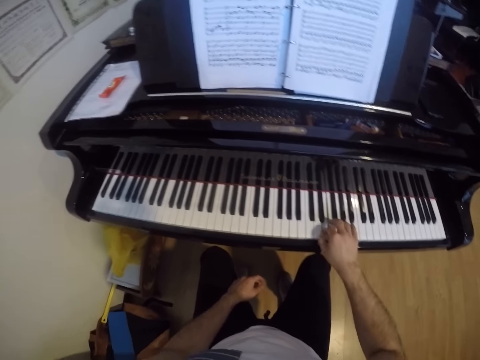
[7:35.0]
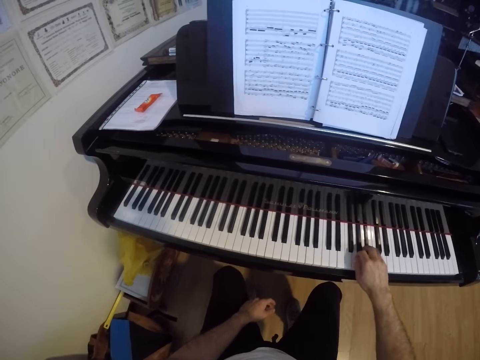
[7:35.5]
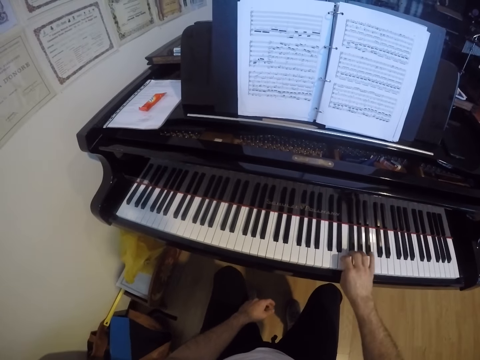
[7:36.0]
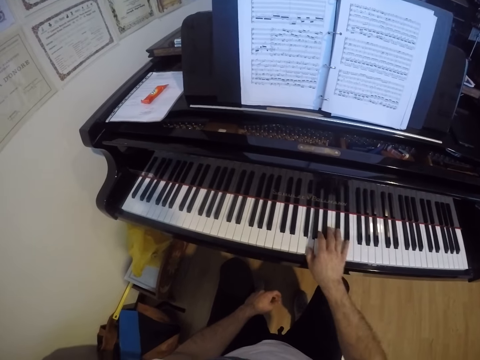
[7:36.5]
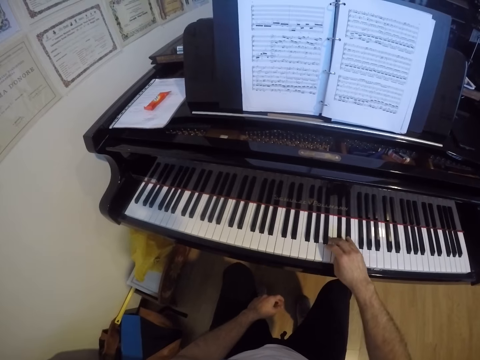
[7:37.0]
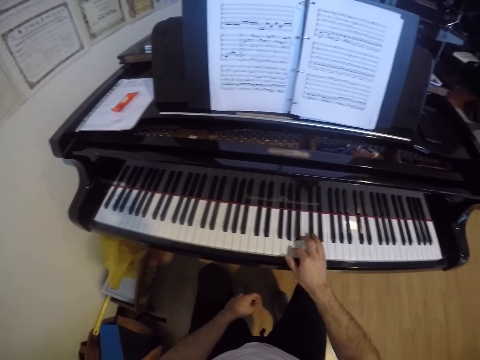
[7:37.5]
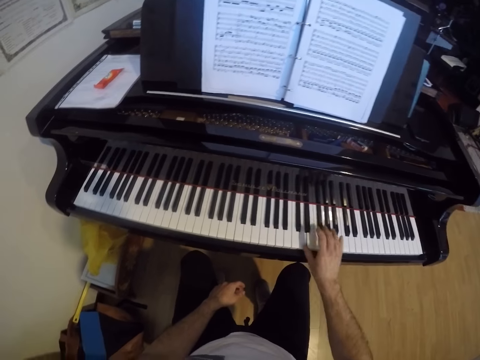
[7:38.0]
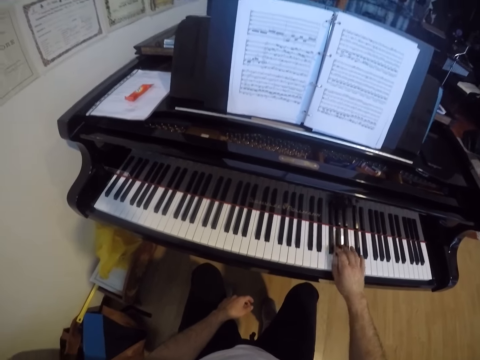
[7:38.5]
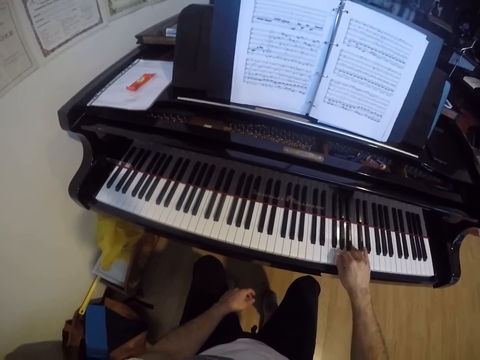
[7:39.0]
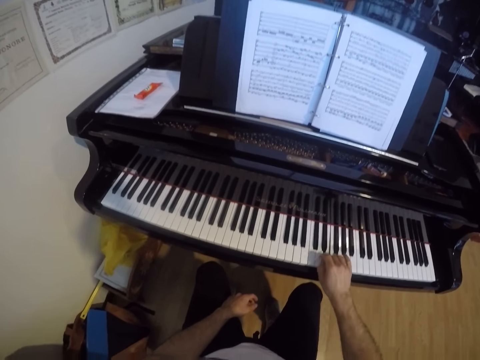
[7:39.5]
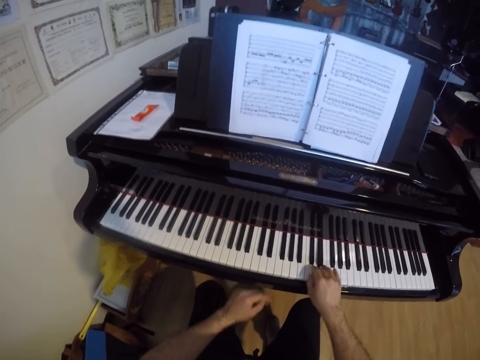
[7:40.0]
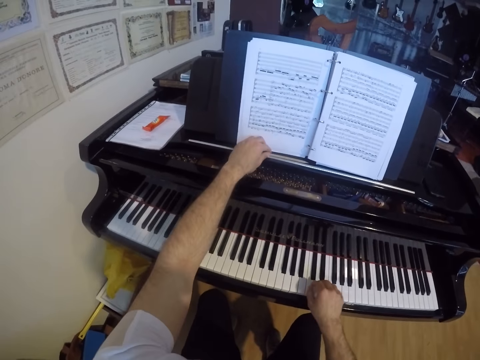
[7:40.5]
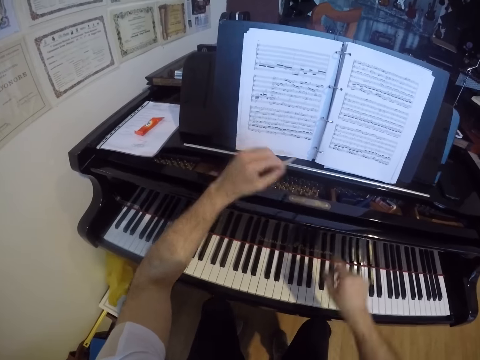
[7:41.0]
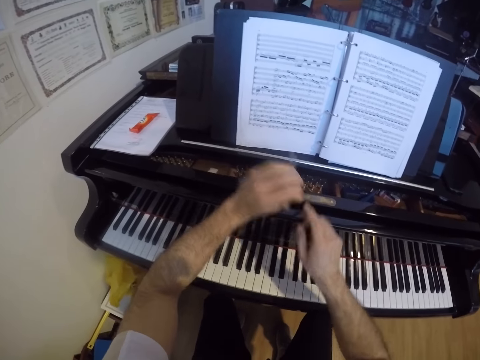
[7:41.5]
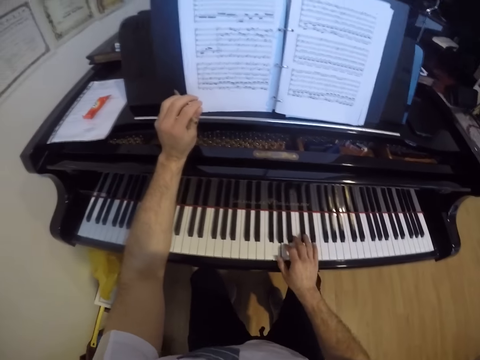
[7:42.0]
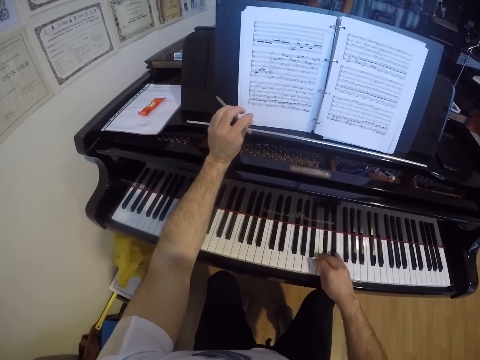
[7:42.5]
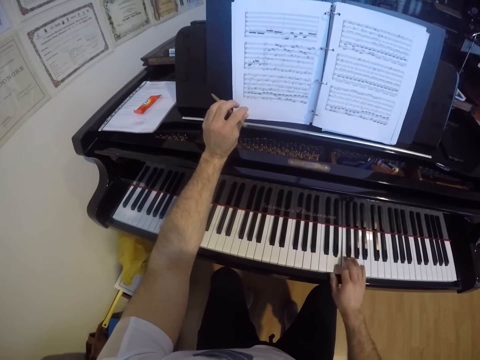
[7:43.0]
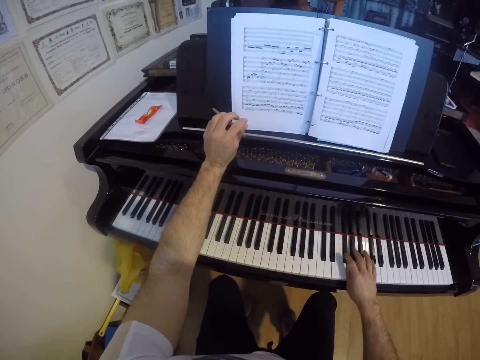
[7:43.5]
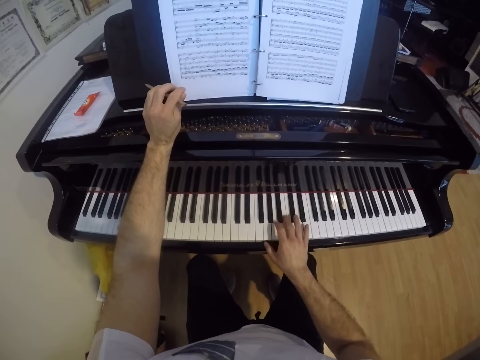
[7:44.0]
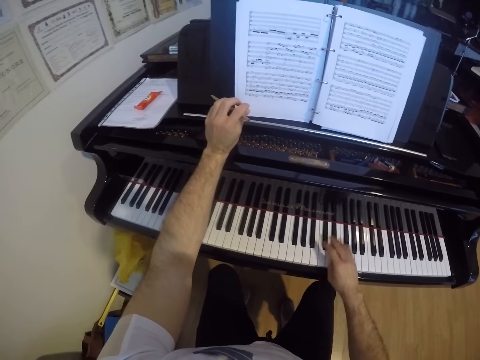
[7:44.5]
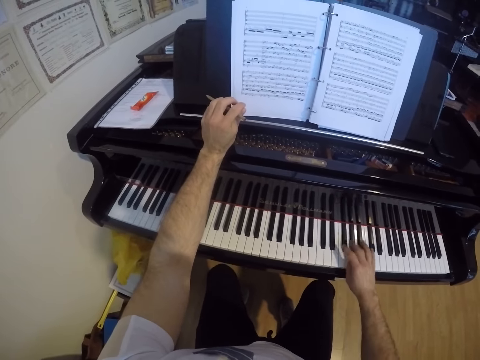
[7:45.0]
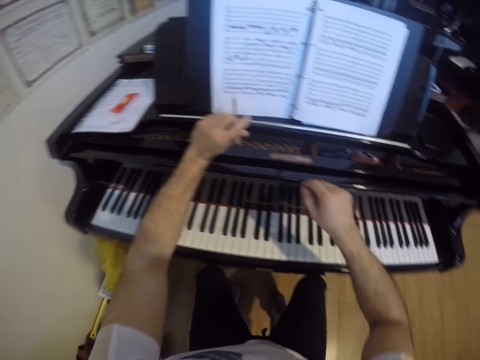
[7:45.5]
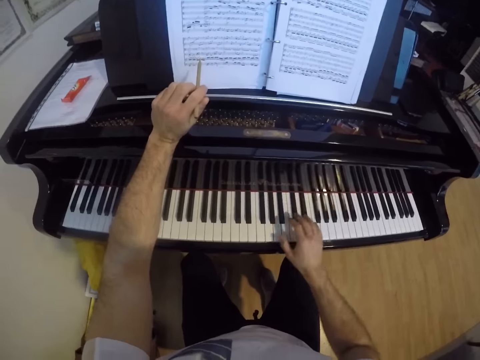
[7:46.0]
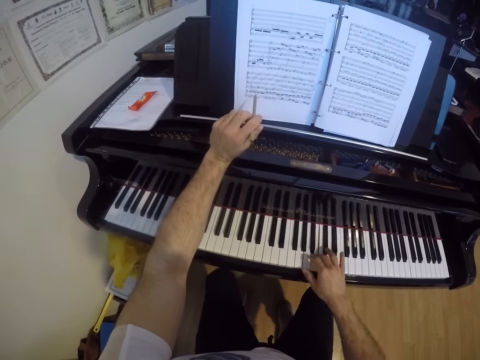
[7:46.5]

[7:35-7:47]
The camera wearer picks up the pencil from the grand piano with his left hand. He touches the pencil with the right hand. He plays the piano.

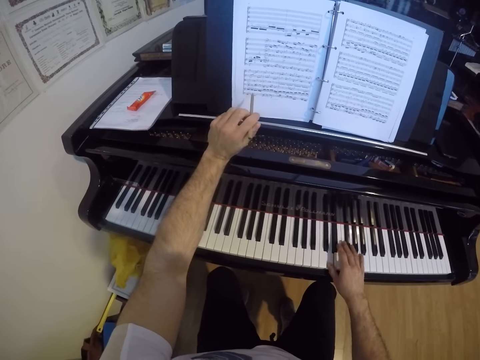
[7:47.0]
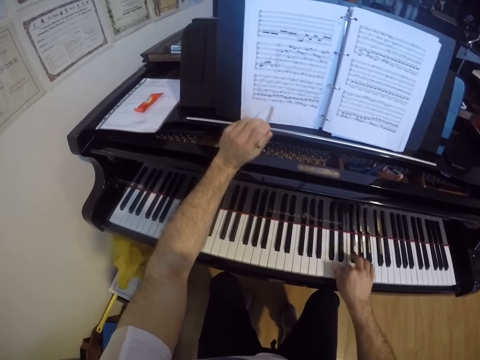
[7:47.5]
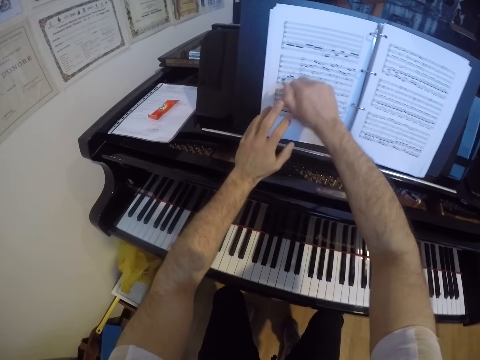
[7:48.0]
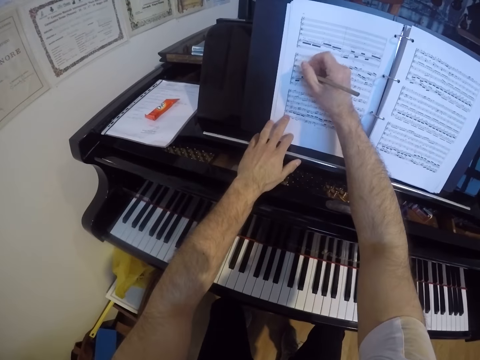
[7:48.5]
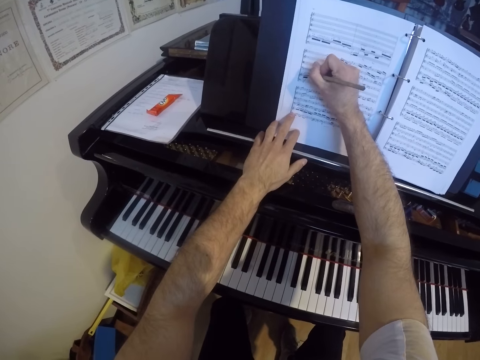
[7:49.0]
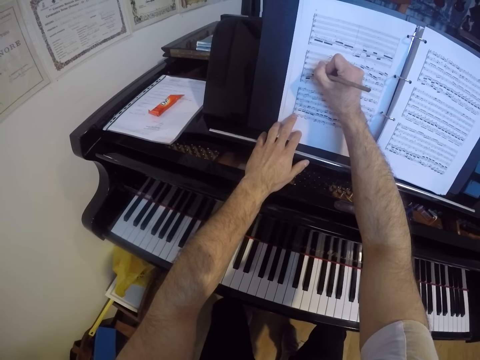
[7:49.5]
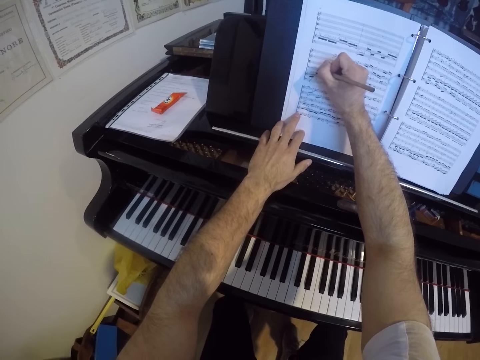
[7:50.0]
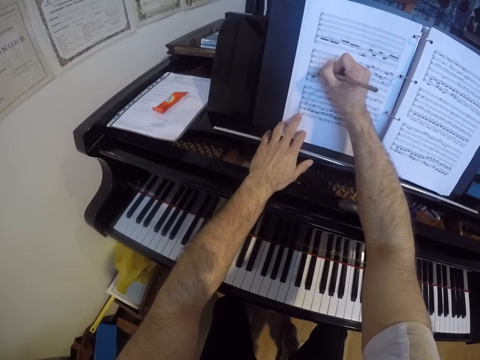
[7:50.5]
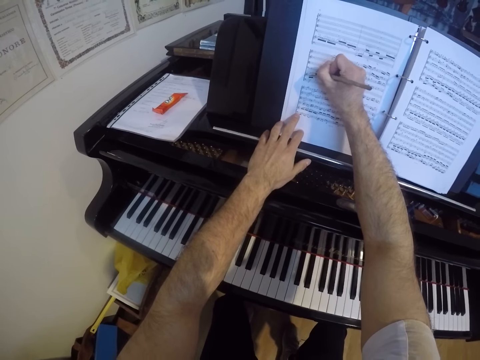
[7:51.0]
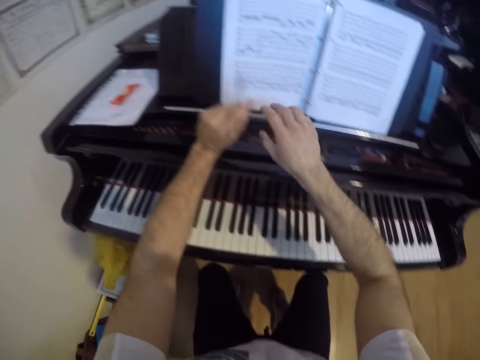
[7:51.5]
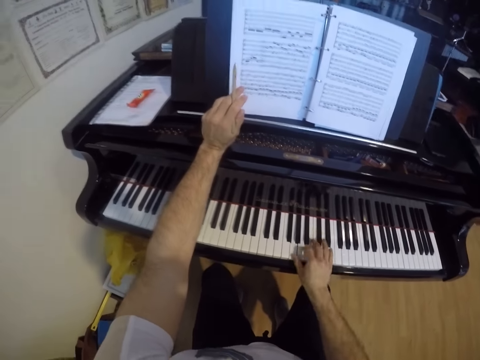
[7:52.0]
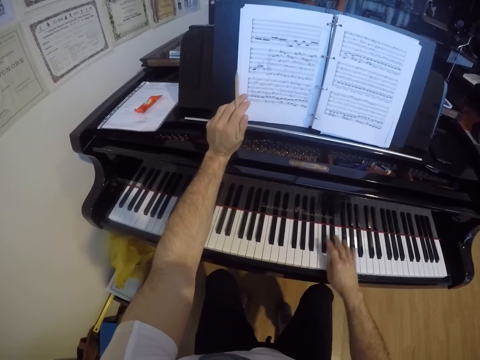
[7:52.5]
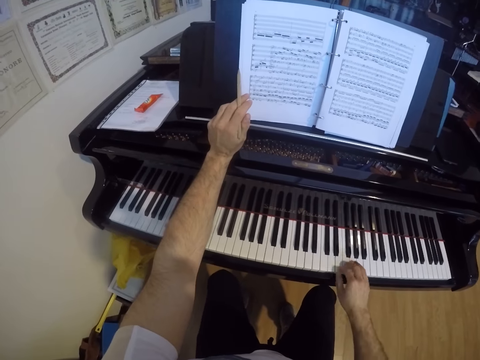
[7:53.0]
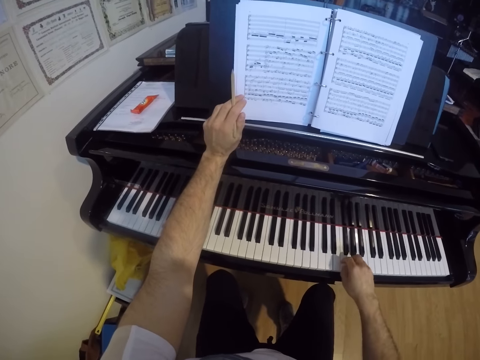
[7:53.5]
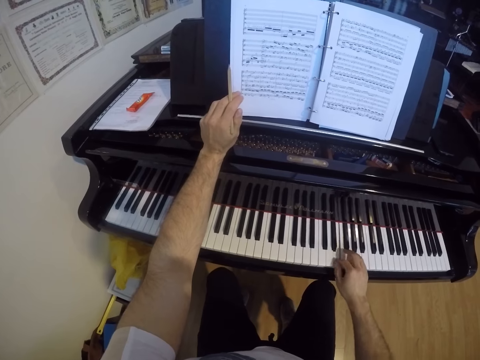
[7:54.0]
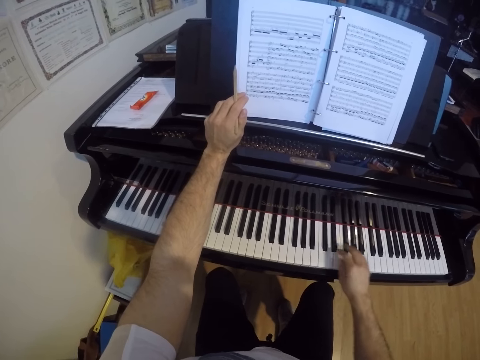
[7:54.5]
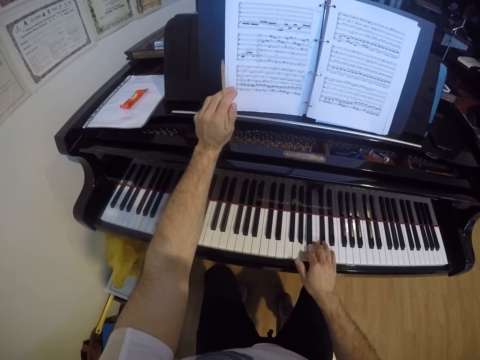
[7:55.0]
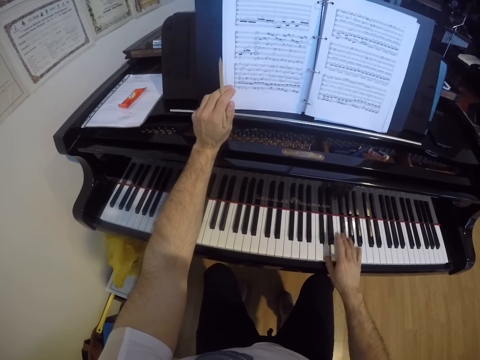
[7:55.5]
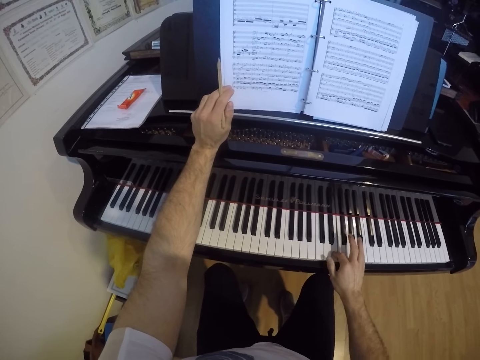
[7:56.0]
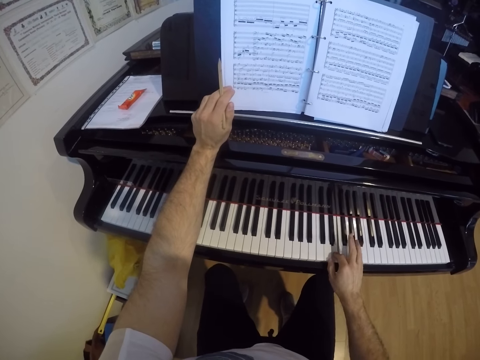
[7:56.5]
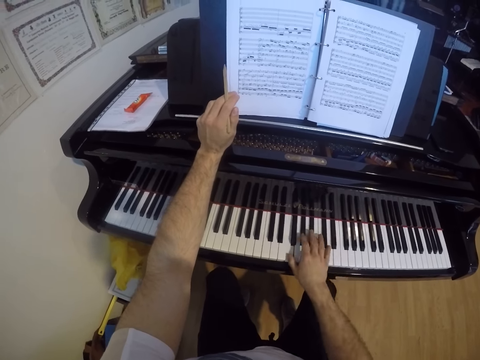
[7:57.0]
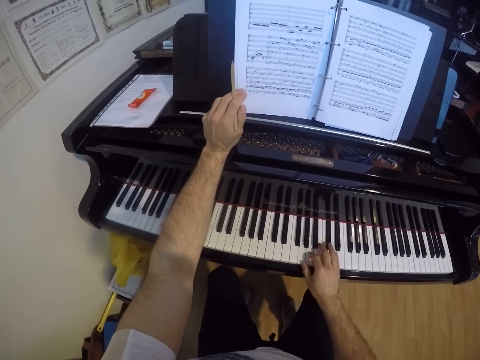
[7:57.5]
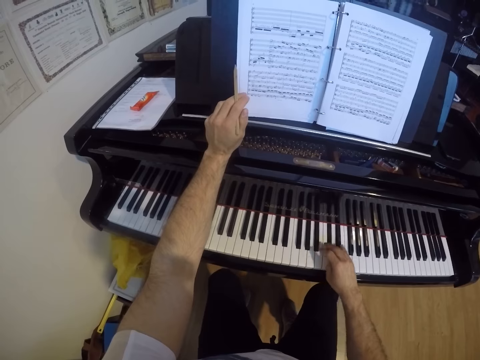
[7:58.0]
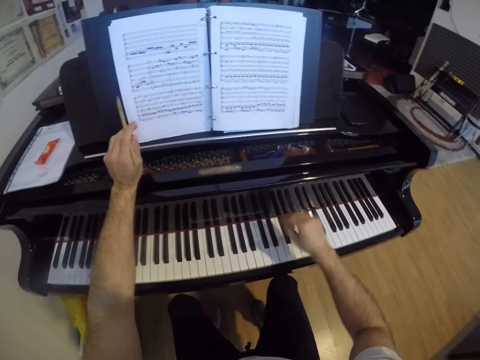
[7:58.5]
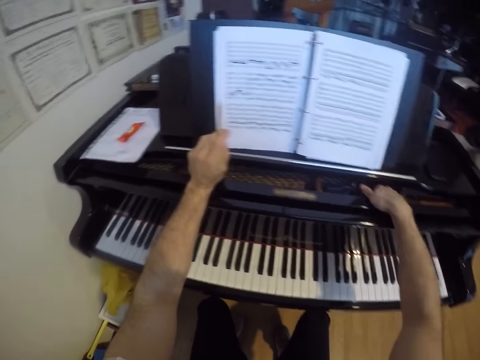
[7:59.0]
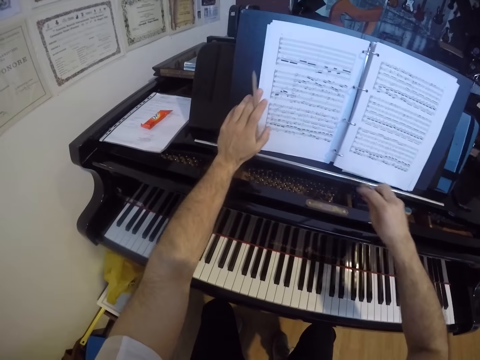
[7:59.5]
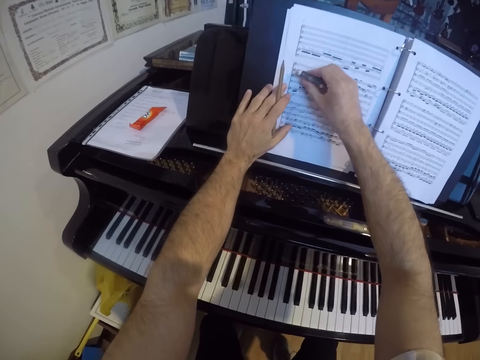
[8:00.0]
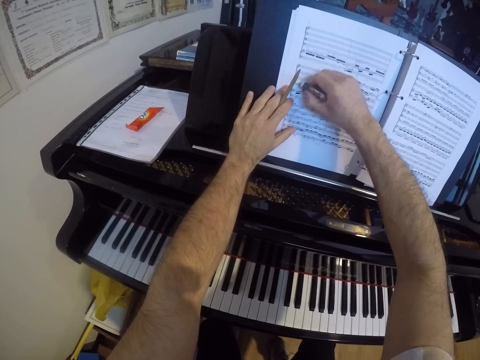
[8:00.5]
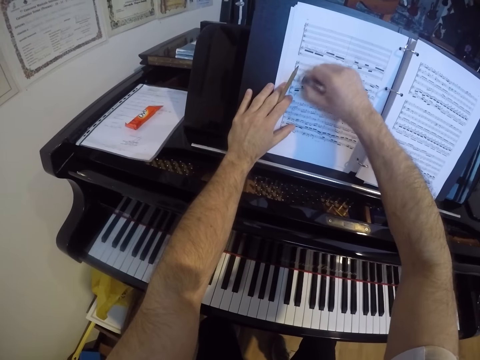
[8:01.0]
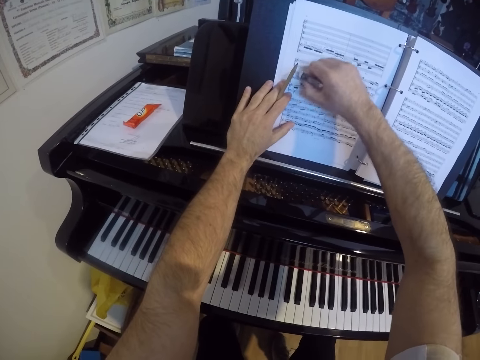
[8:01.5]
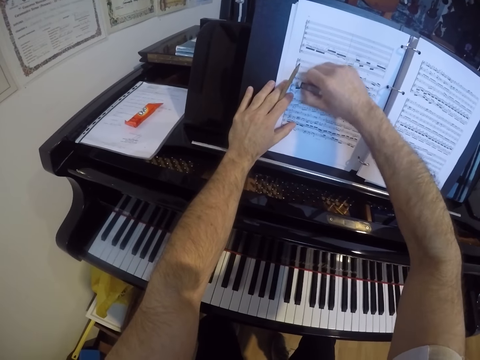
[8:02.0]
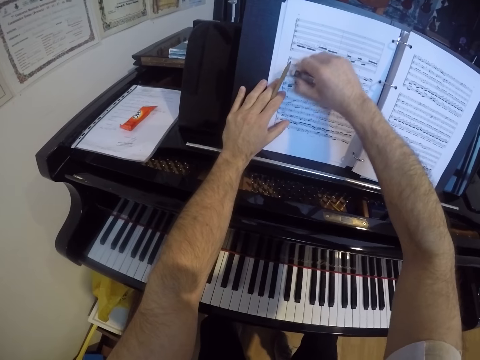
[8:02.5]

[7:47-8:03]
The camera wearer passes the pencil from his left hand to his right hand. He writes on the book with the pencil in his right hand. He passes the pencil from his right hand to his left hand. He plays the grand piano with his right hand. He picks up an eraser from the grand piano with his right hand. He cleans the pencil mark on the book with the eraser in his right hand.
